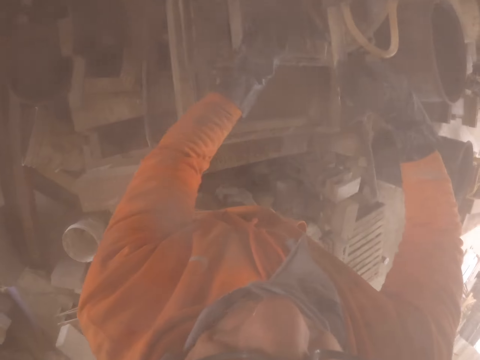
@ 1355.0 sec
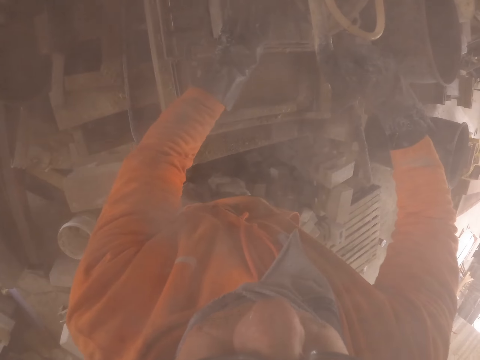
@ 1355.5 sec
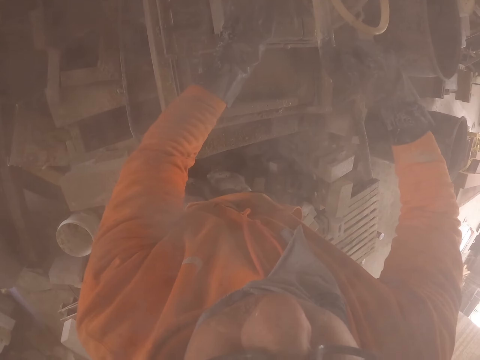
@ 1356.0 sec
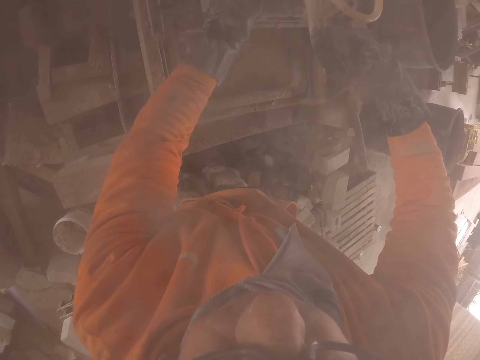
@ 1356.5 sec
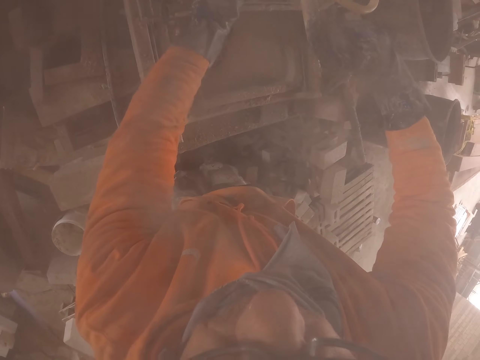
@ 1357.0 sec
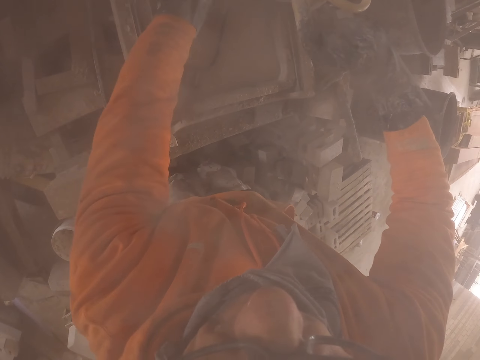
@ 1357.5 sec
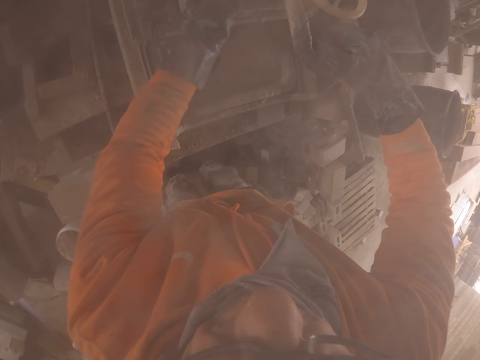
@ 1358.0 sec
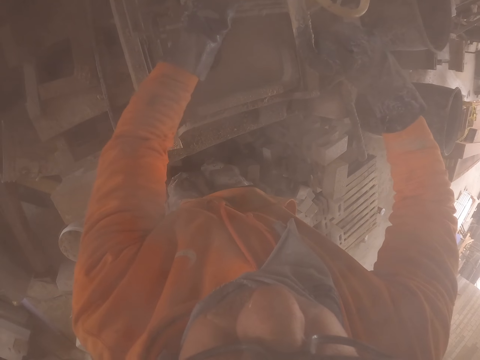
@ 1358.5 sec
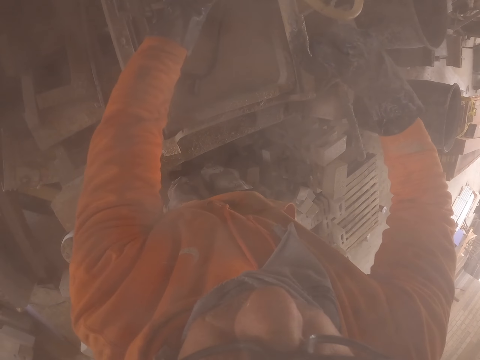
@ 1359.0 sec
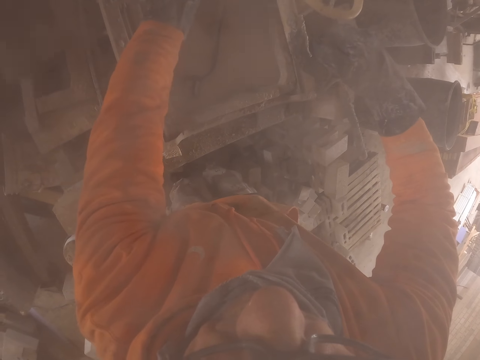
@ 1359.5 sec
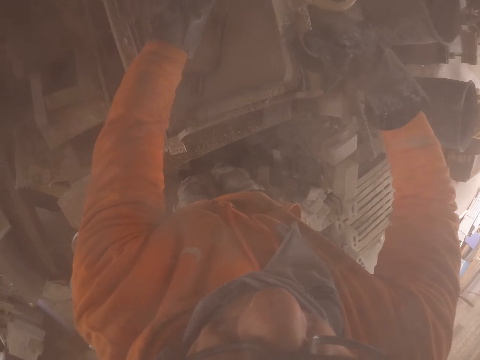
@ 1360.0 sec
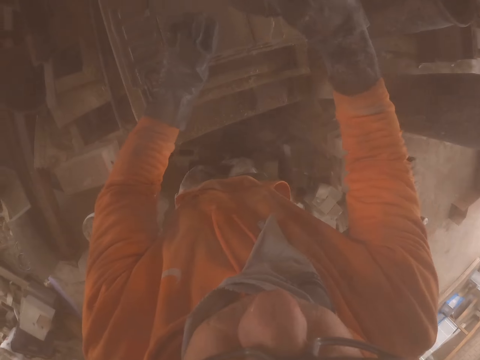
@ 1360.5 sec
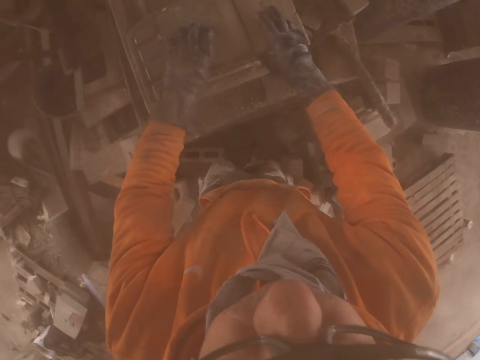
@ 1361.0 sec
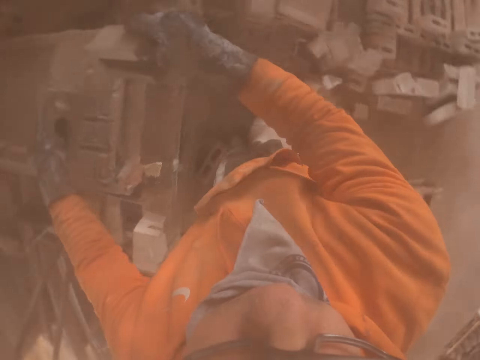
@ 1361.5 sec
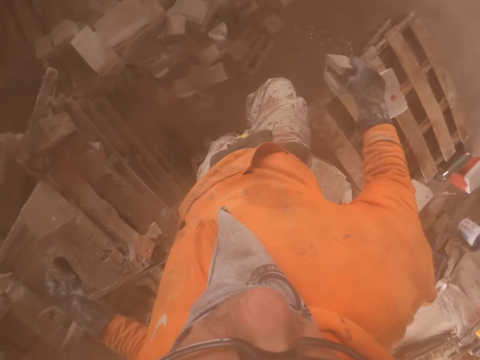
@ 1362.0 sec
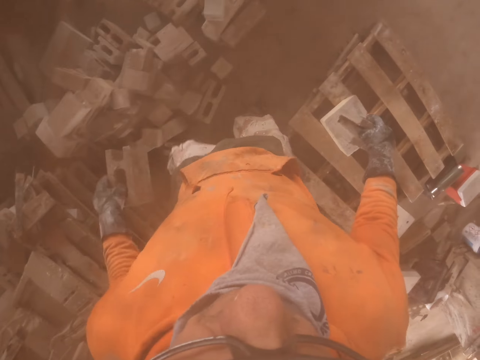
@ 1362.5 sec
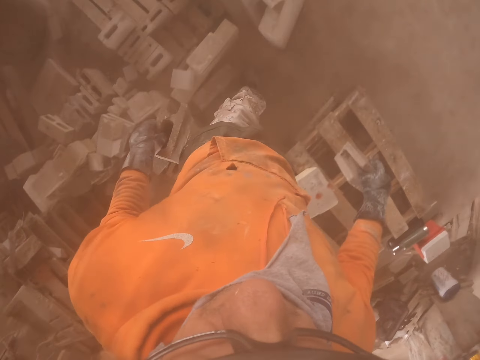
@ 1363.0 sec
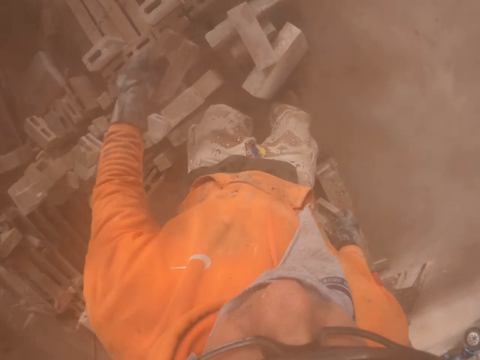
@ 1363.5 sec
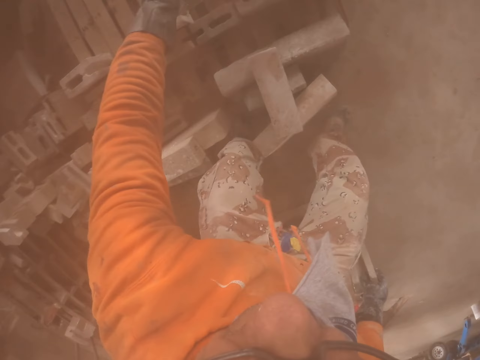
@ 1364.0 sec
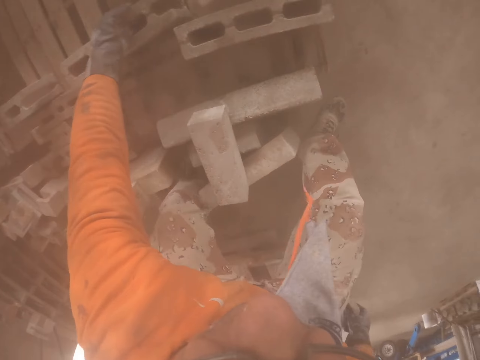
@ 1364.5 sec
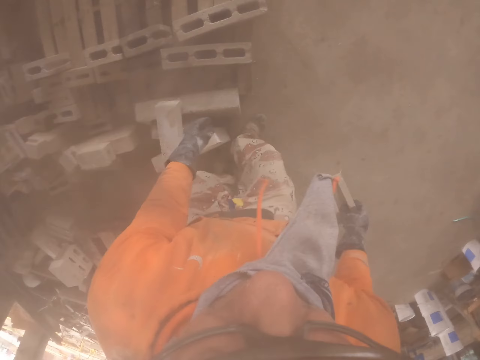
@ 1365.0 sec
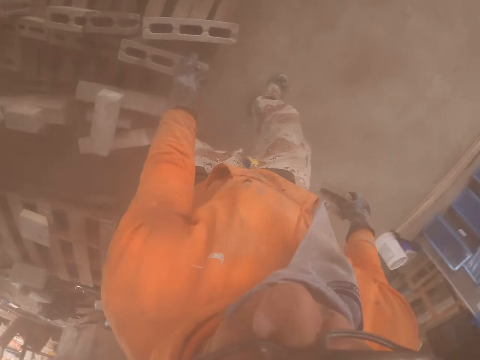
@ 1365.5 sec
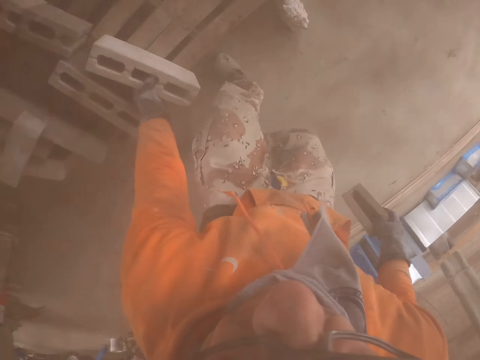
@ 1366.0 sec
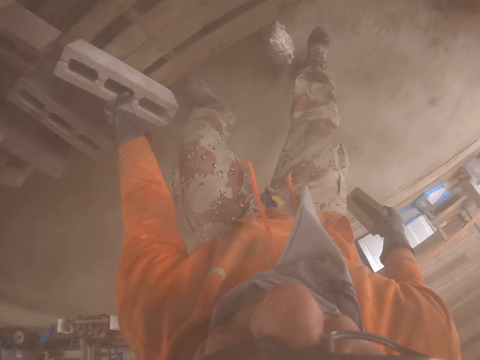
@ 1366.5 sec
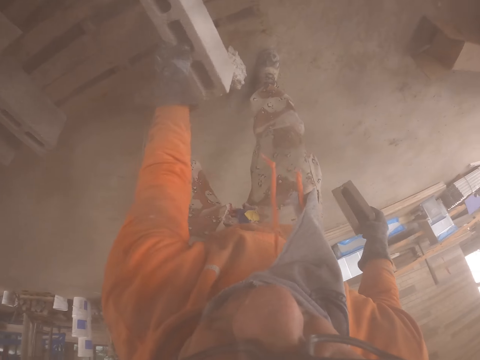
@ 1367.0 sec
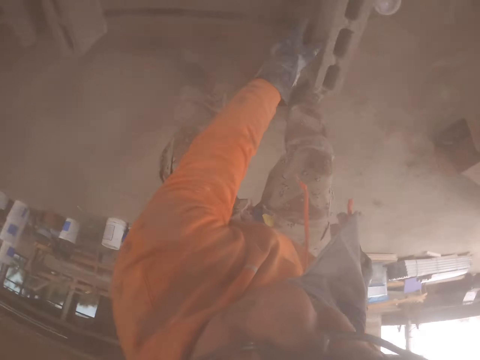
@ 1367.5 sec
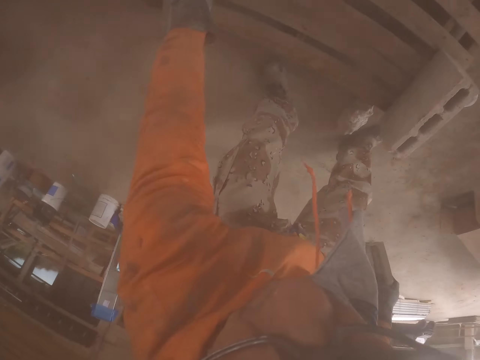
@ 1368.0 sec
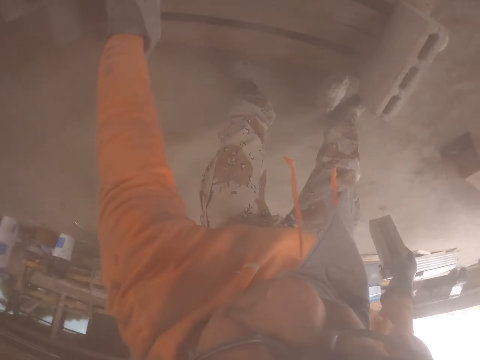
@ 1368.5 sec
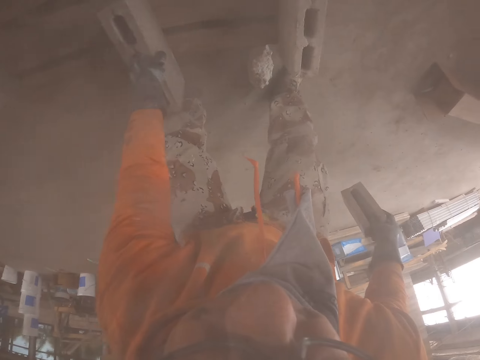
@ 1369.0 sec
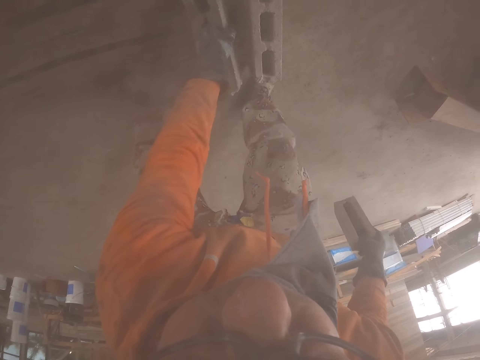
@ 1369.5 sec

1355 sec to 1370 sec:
The camera wearer carries the brick. They put the brick on the pallet. They move a brick.

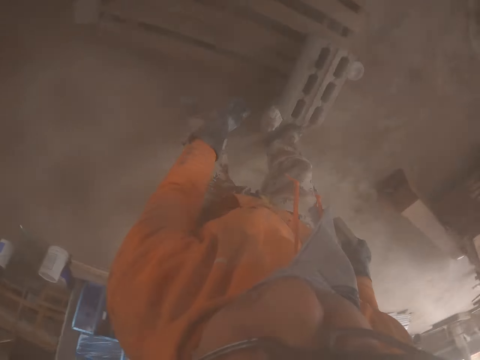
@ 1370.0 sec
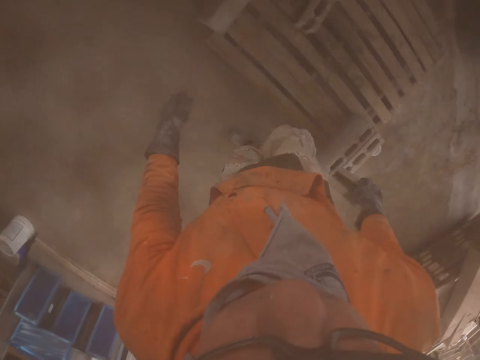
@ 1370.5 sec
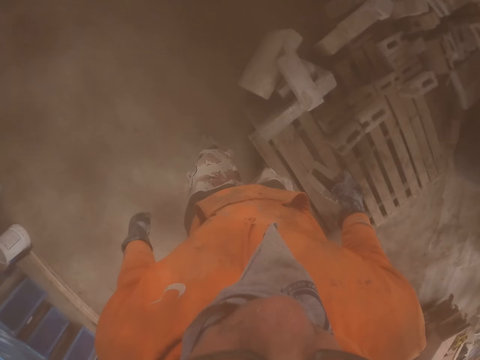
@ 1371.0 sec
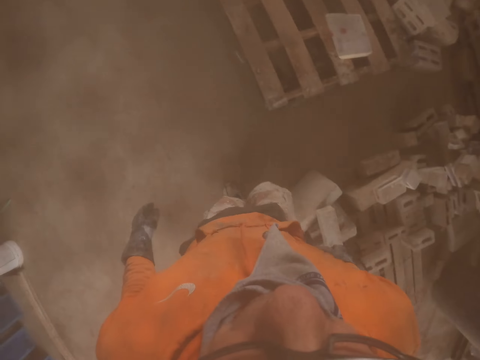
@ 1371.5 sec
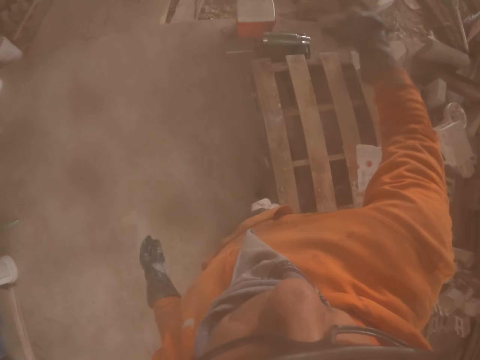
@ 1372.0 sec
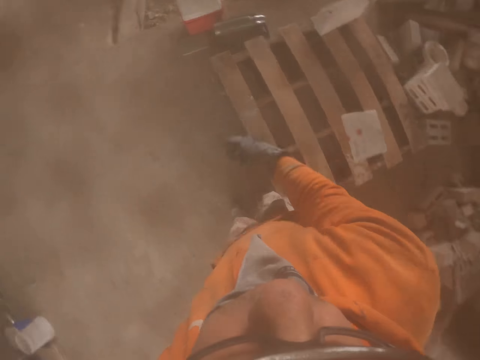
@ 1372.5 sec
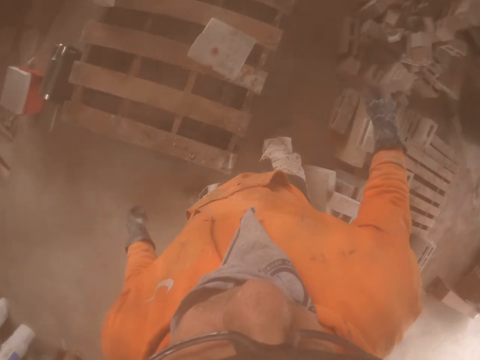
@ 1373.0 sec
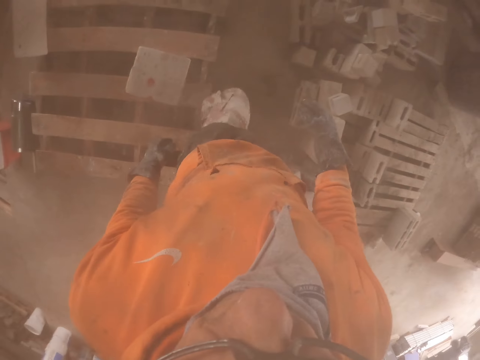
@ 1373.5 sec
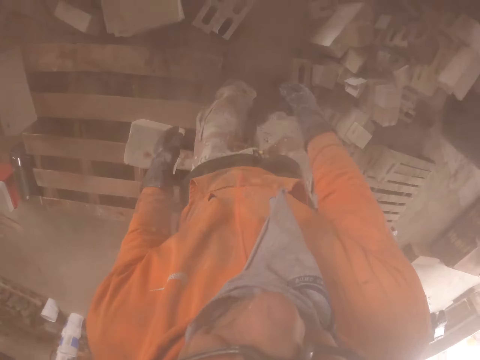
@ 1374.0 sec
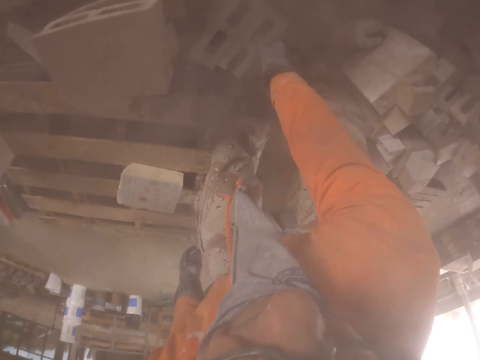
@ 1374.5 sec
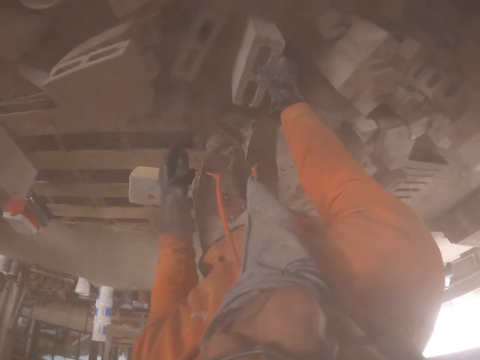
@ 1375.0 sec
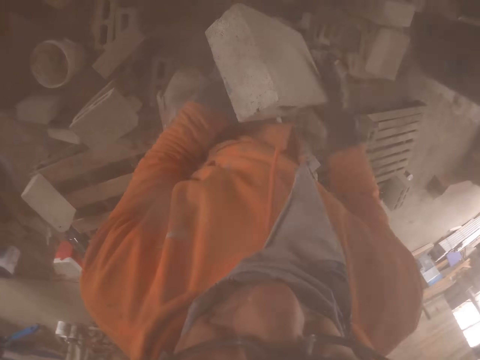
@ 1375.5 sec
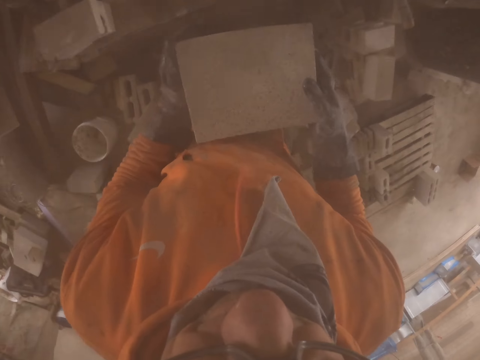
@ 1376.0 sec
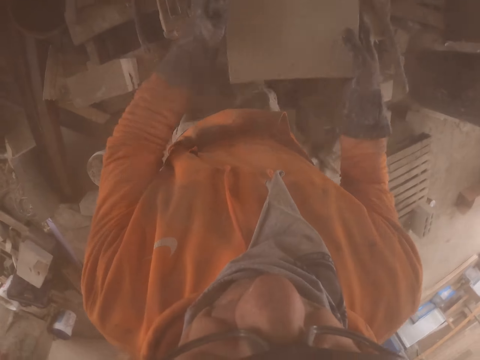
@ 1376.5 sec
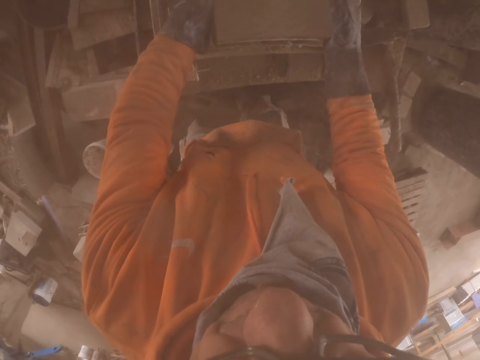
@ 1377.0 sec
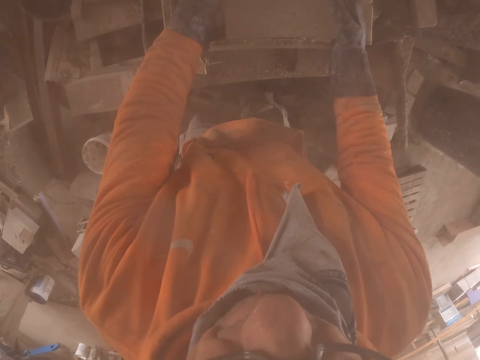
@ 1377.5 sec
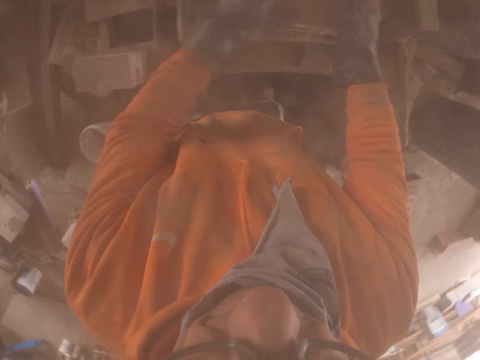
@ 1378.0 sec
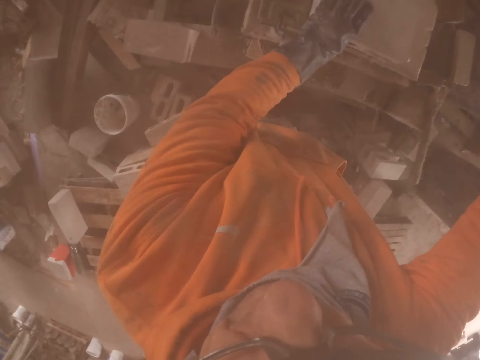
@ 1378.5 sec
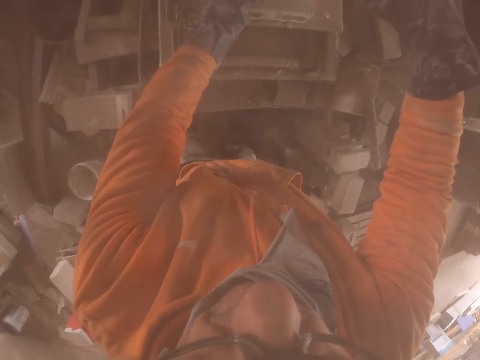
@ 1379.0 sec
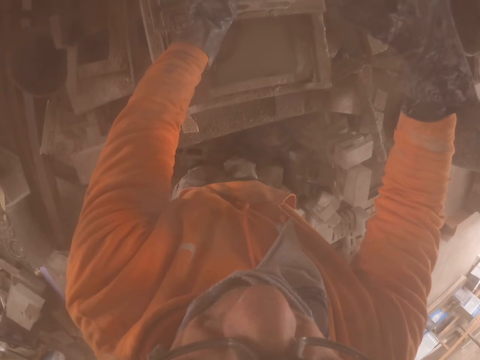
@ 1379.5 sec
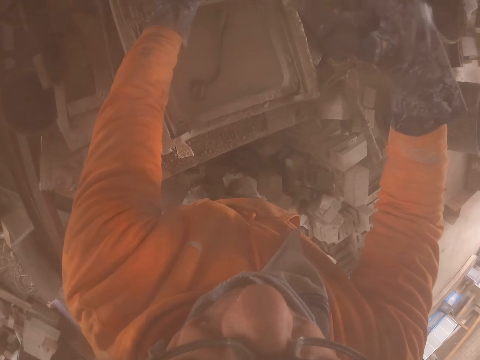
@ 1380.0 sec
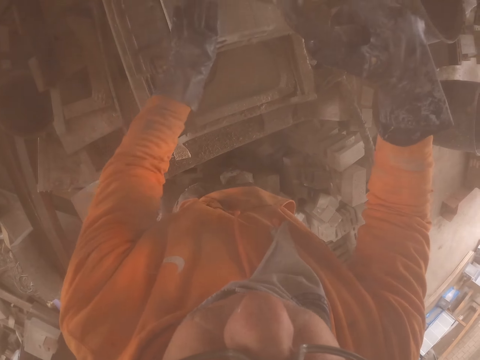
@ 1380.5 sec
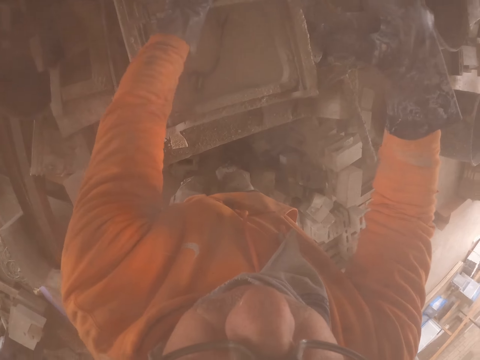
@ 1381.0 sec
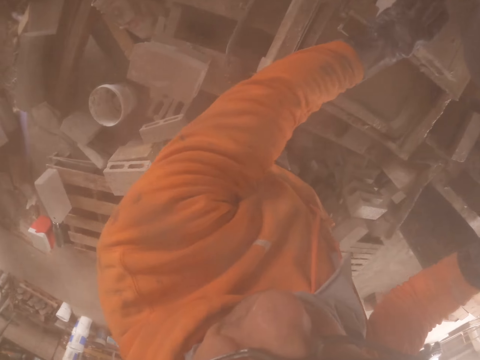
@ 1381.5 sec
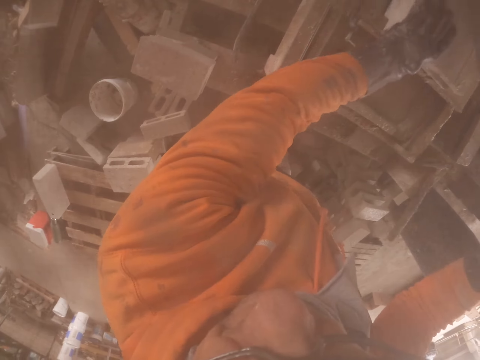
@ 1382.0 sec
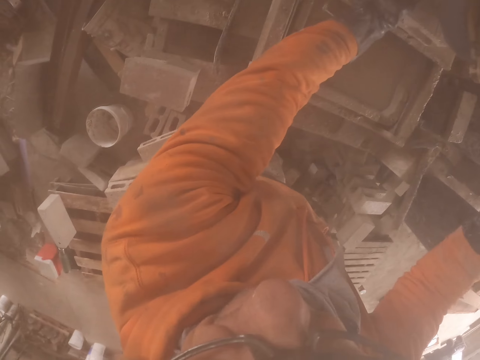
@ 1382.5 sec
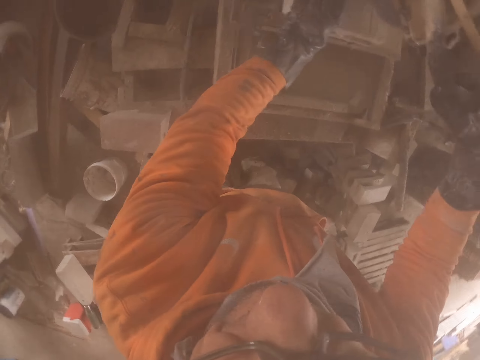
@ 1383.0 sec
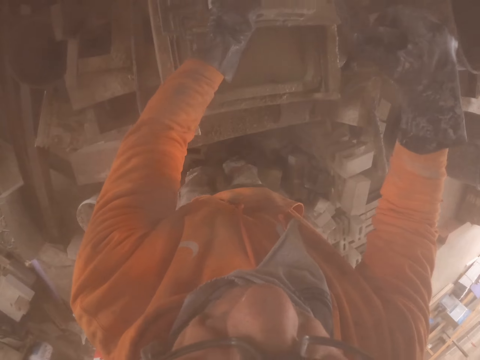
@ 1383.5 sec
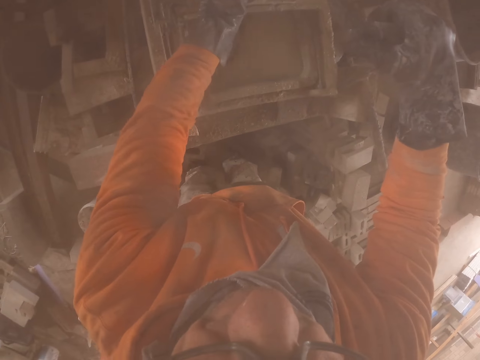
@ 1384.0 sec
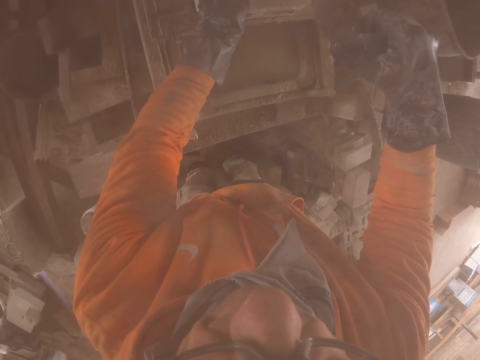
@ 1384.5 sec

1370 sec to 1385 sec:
The camera wearer walks around. They throw a brick. They carry the brick and pick the brick. They put the brick on the brick cutter. They move the brick on the brick cutter. They cut the brick with the cutting machine.
